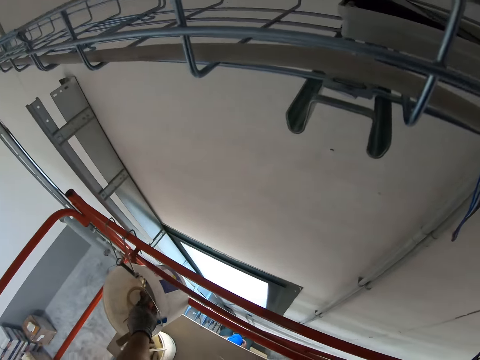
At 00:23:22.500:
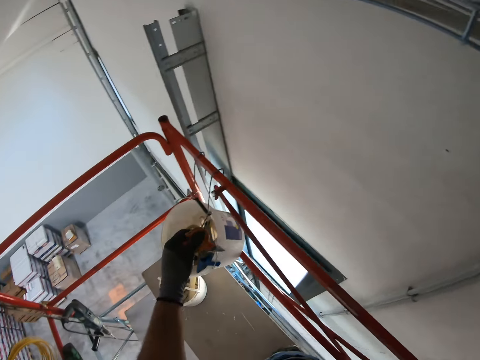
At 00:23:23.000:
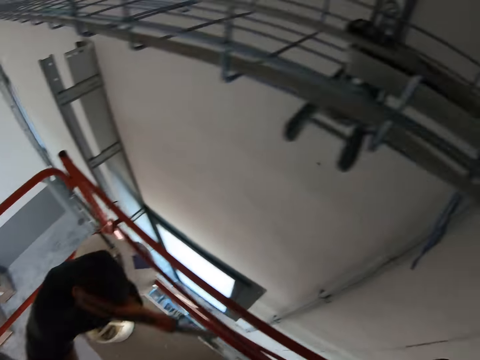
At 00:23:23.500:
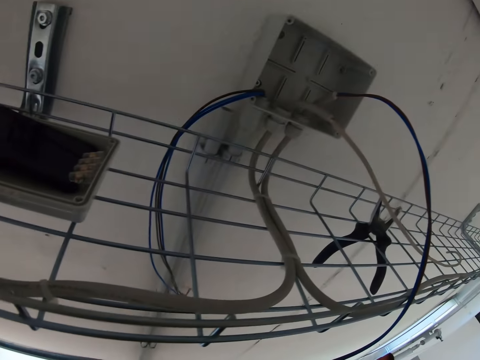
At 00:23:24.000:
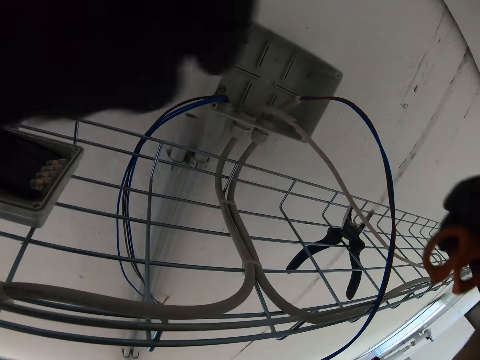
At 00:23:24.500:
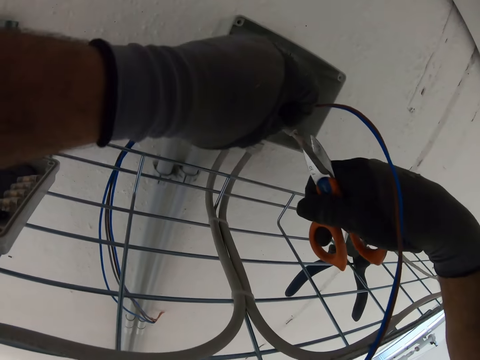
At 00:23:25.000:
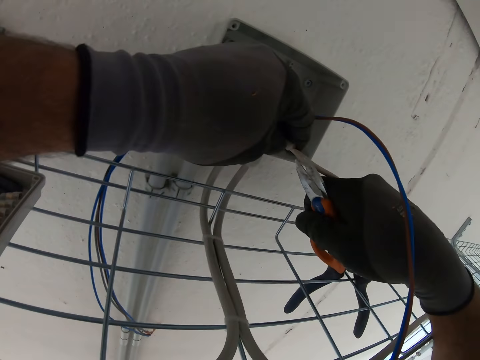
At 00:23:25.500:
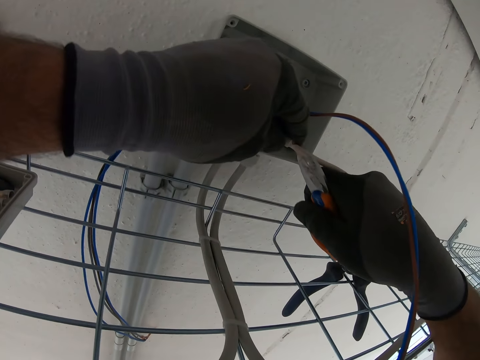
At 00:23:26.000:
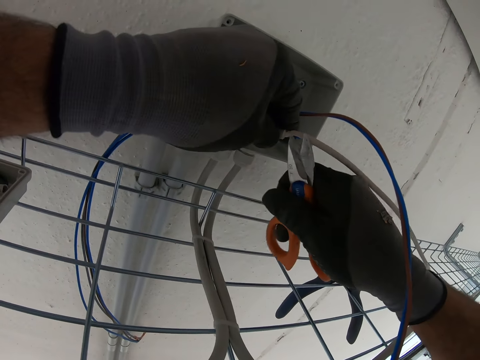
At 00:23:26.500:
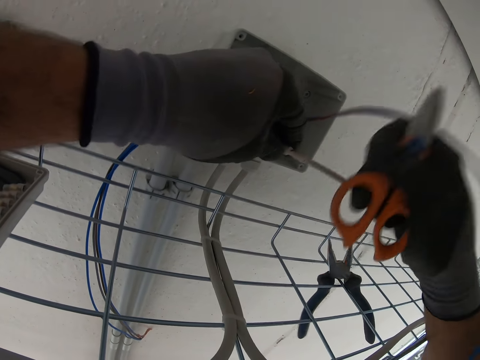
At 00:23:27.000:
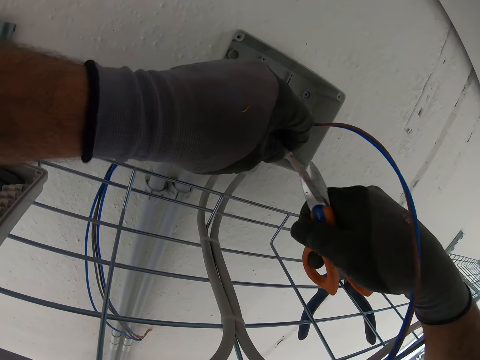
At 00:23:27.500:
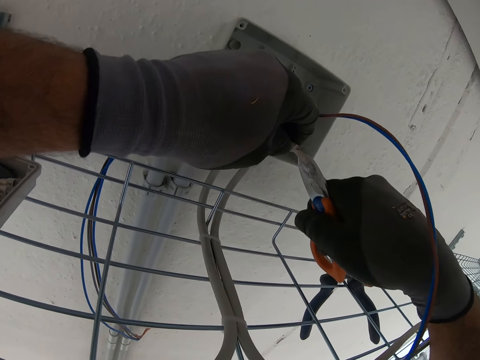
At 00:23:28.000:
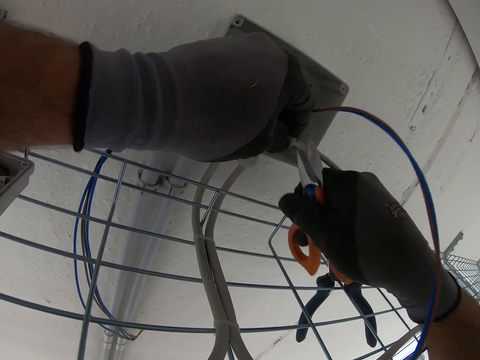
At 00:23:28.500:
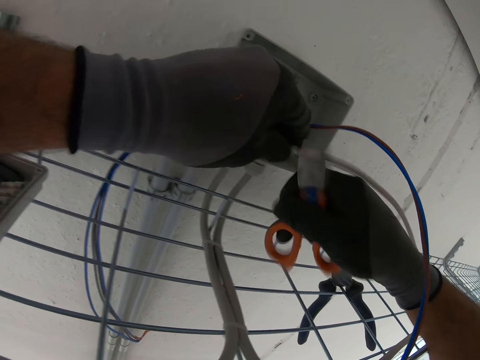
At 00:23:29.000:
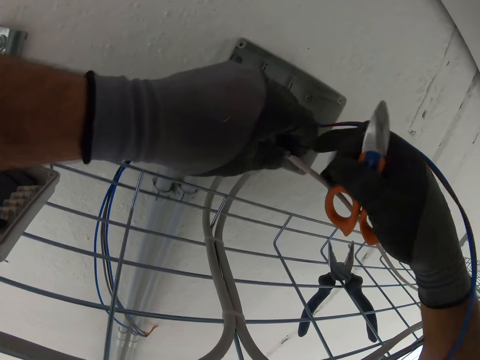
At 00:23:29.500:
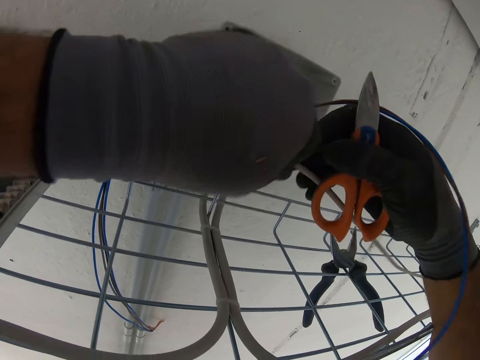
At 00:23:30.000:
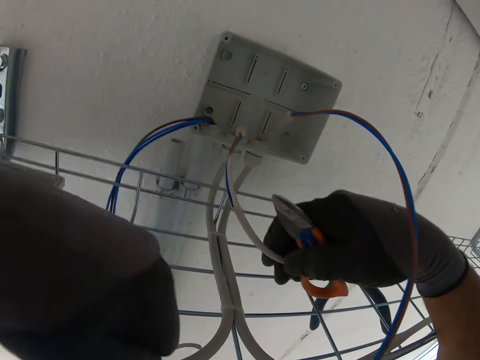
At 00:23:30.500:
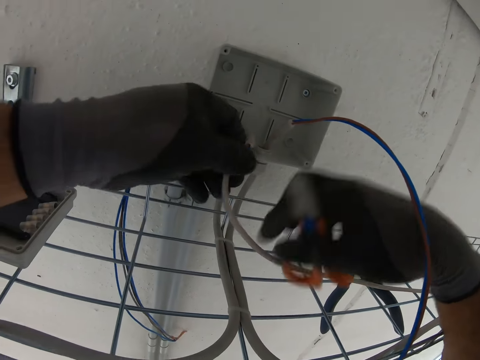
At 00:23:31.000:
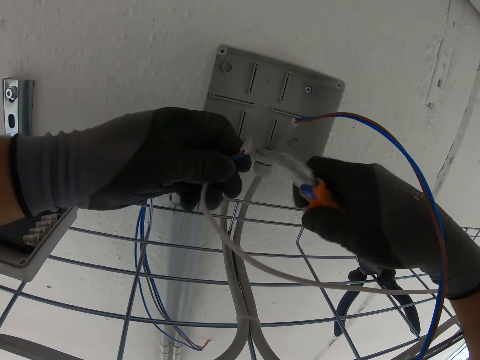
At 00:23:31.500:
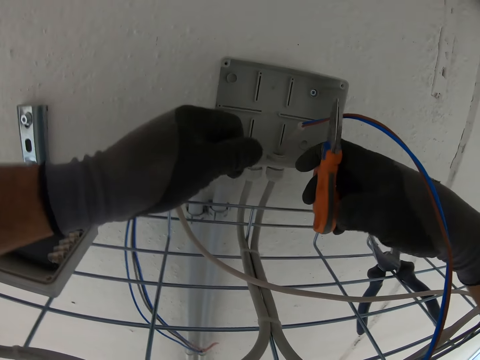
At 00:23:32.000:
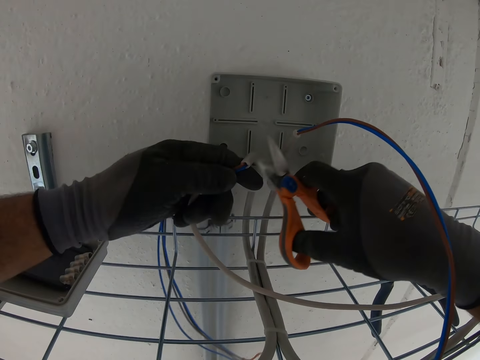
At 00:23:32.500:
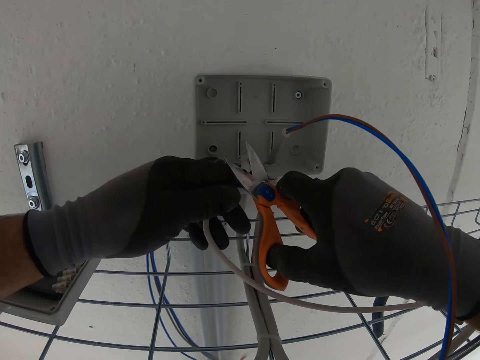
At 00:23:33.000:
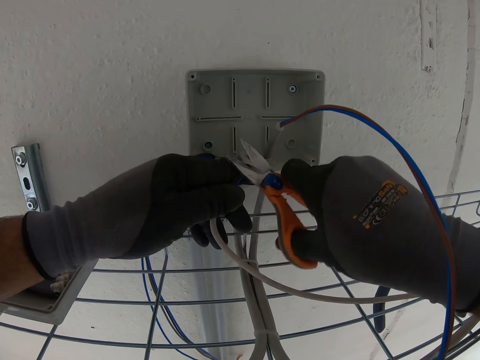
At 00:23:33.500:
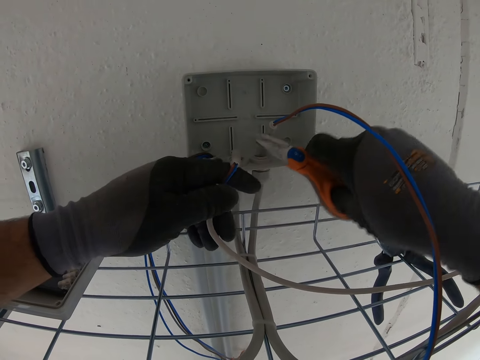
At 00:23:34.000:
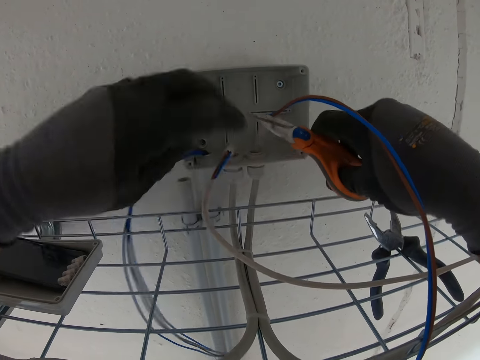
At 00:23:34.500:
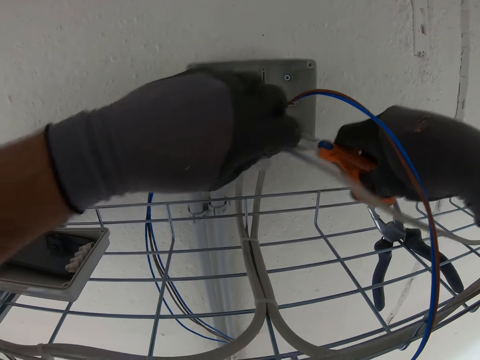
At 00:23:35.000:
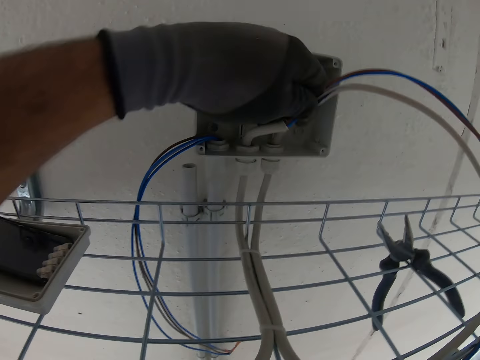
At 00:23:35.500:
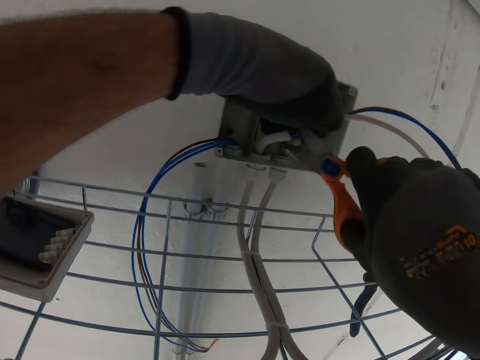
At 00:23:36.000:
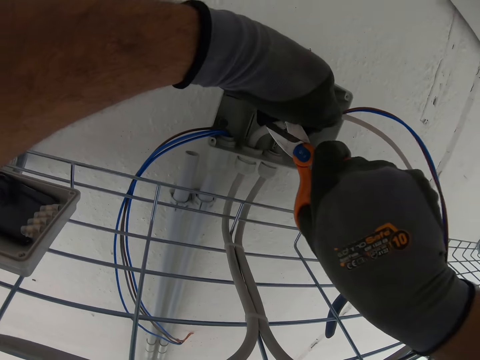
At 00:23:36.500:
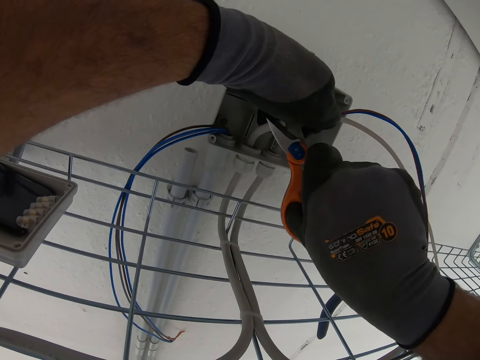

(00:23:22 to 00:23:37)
The camera wearer picks the scissors or pliers from a container. They cut the insulation cable with the scissors.

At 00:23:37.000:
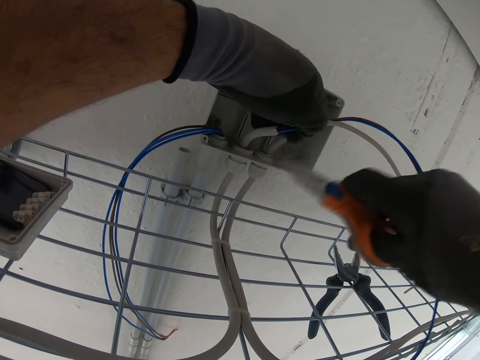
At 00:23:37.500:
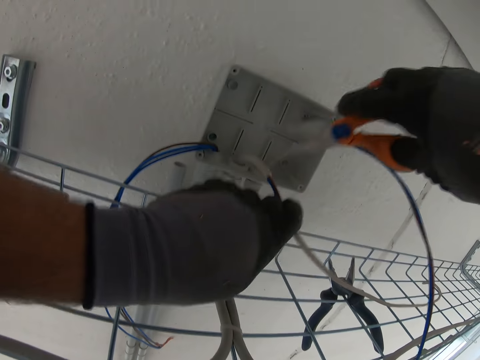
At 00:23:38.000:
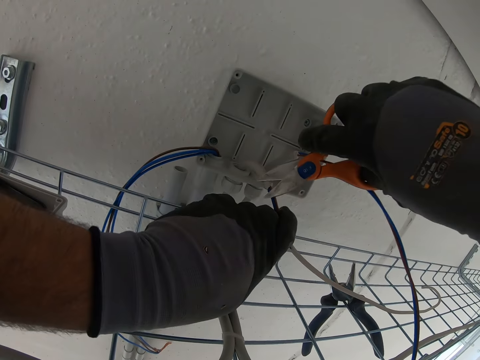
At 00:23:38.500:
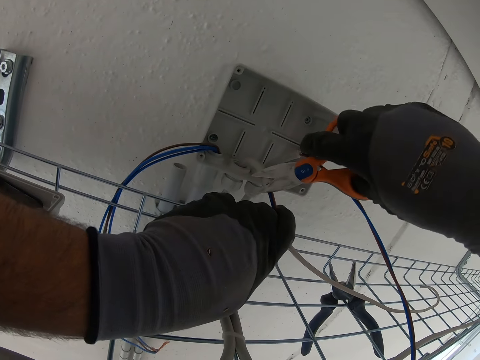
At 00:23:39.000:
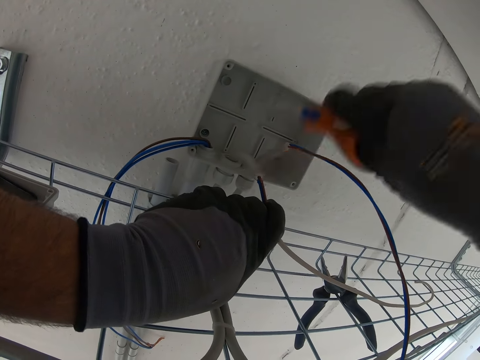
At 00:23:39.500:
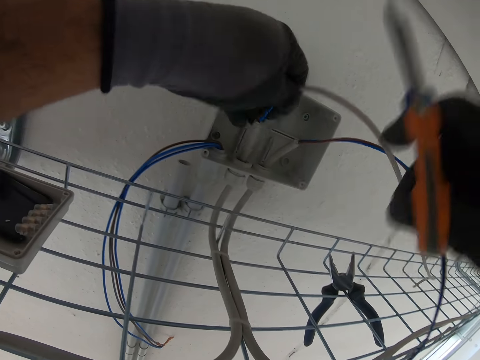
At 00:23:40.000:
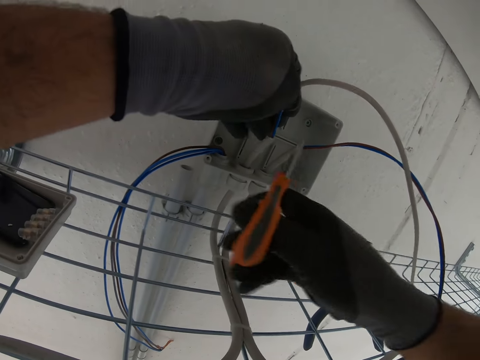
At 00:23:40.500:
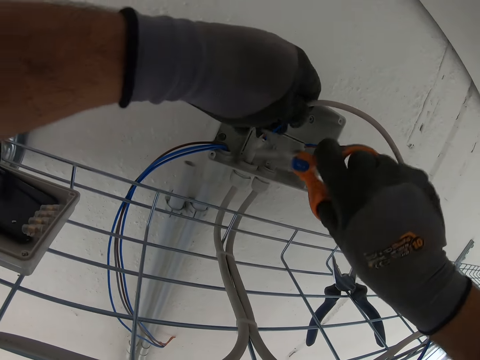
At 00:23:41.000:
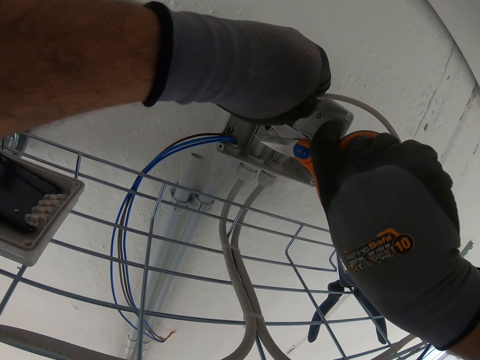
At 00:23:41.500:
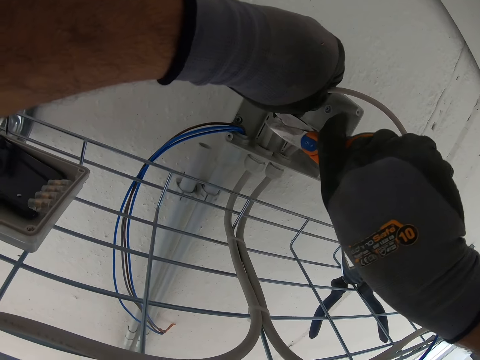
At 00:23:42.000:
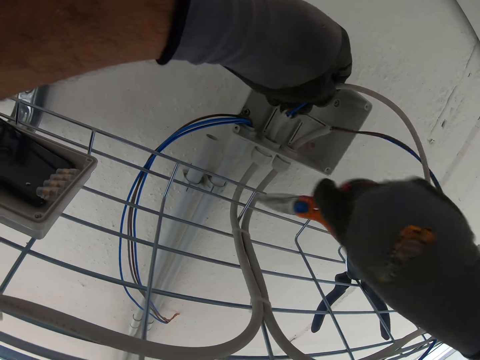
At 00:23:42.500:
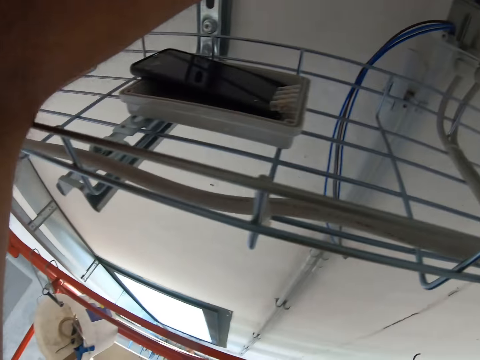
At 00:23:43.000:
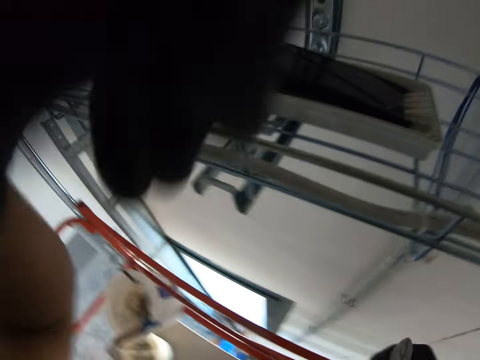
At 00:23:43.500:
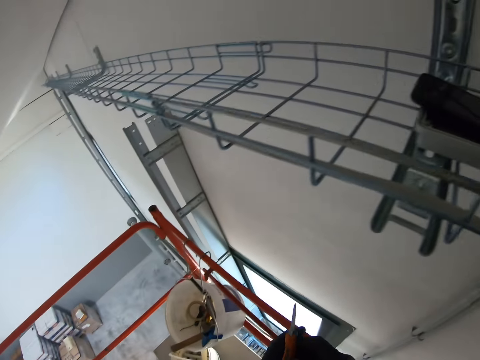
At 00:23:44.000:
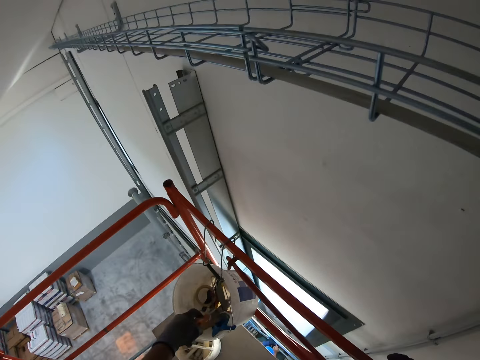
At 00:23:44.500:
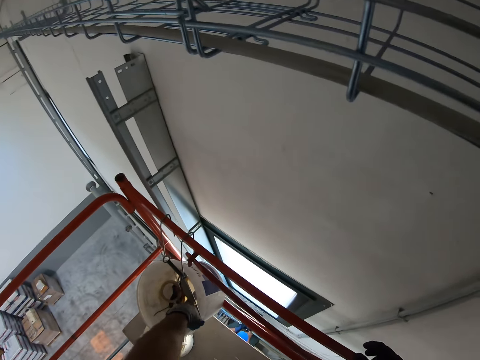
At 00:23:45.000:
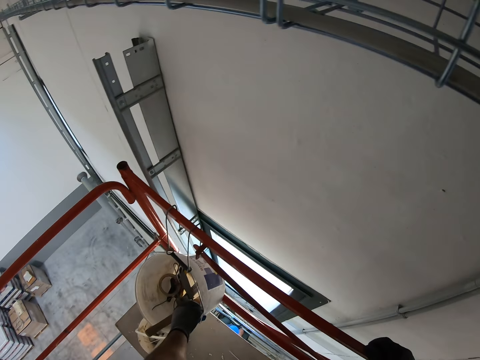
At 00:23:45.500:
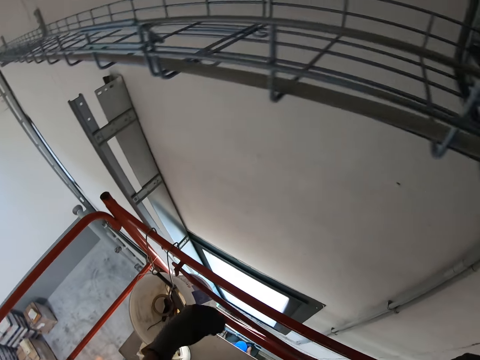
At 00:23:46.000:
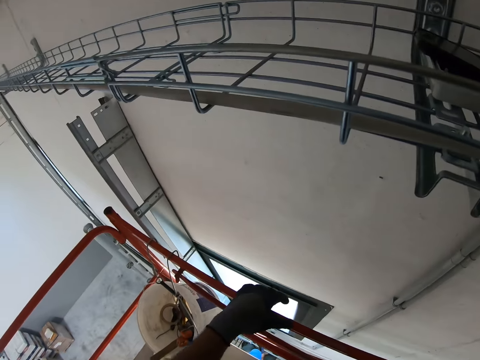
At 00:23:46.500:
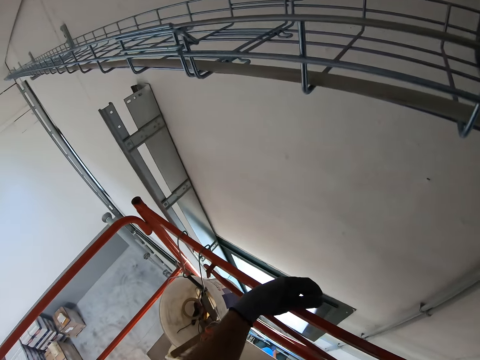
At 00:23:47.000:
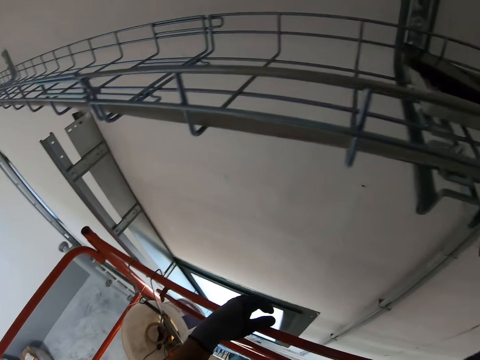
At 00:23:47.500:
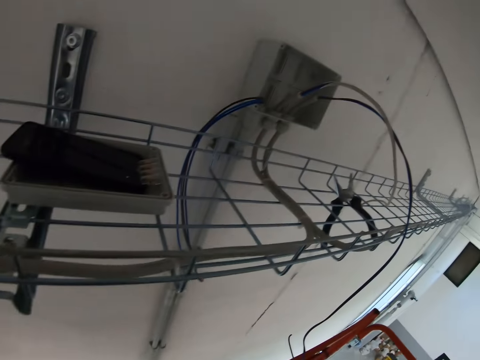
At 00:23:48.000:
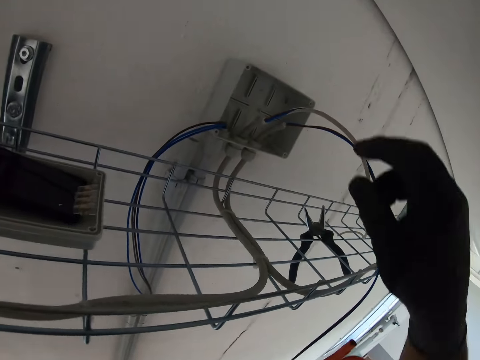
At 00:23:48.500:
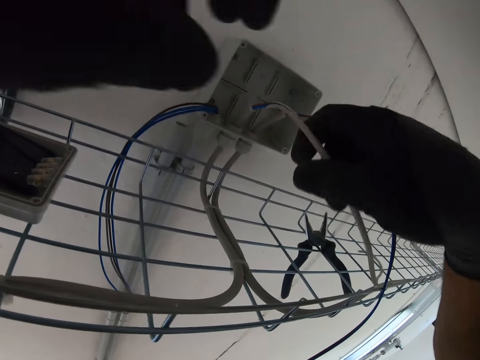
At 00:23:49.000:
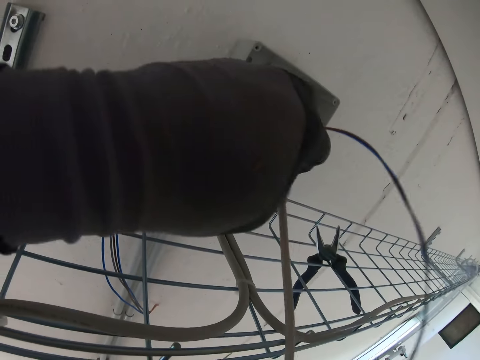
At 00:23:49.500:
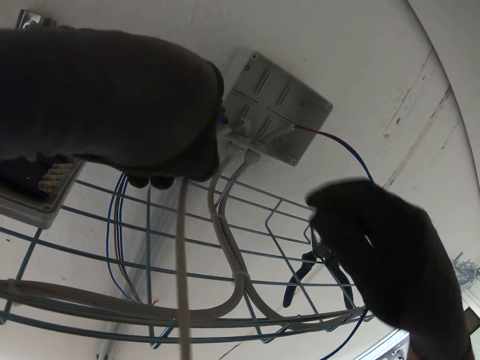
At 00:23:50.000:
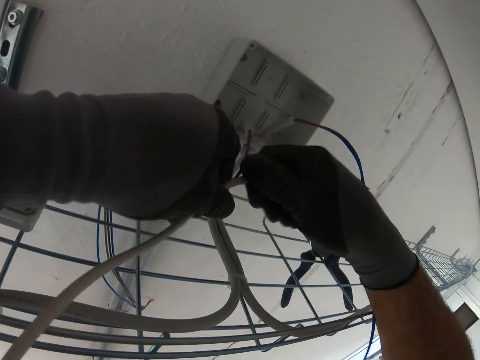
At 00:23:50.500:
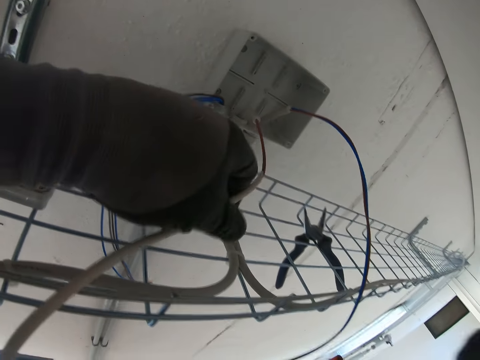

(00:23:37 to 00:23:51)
The camera wearer puts the pliers or scissors on a bucket. He pulls the cable with his hand.
